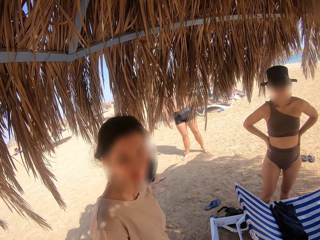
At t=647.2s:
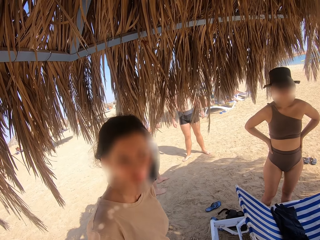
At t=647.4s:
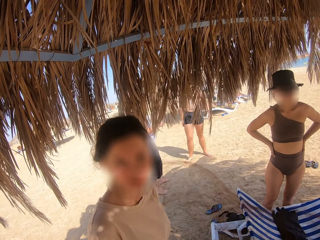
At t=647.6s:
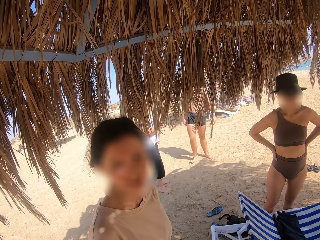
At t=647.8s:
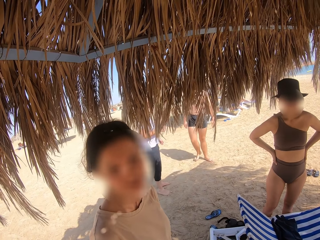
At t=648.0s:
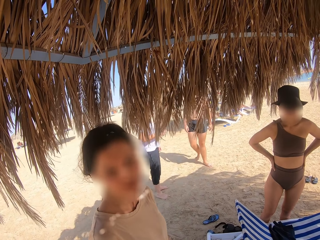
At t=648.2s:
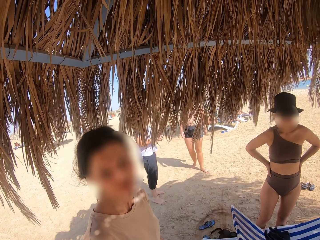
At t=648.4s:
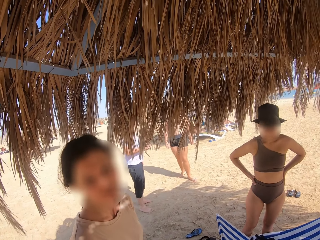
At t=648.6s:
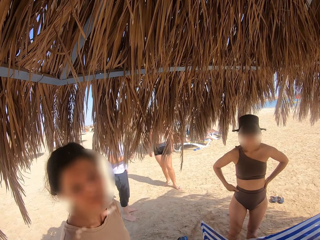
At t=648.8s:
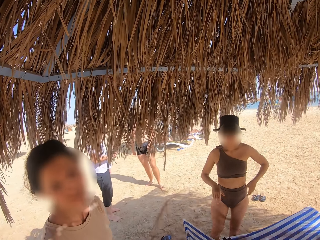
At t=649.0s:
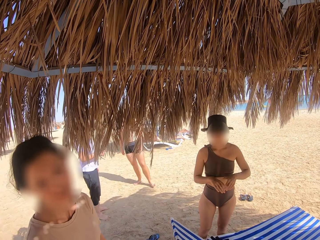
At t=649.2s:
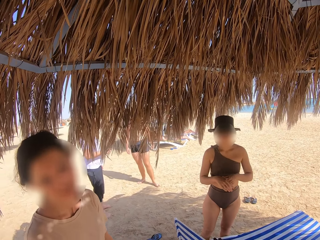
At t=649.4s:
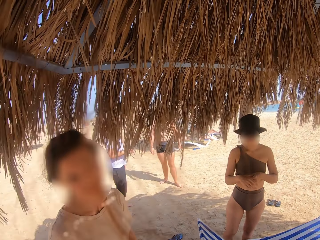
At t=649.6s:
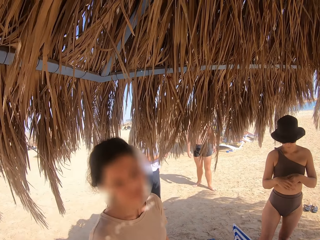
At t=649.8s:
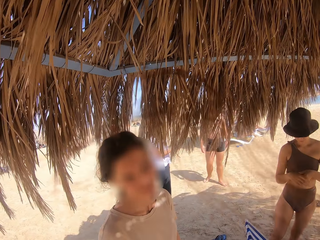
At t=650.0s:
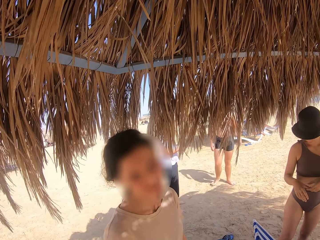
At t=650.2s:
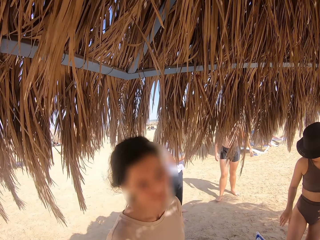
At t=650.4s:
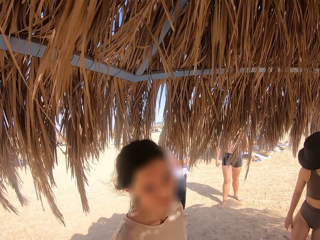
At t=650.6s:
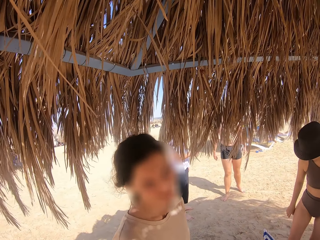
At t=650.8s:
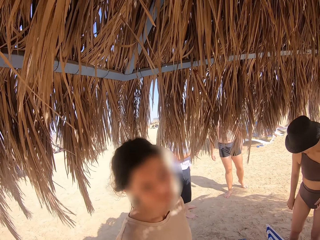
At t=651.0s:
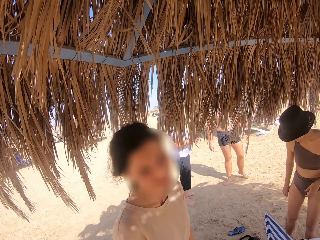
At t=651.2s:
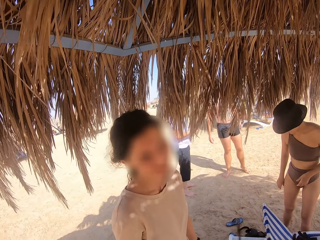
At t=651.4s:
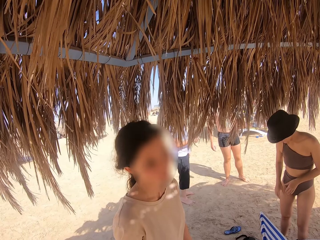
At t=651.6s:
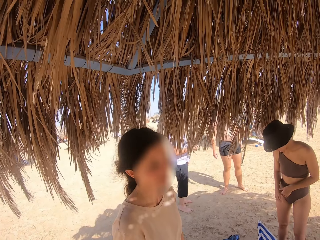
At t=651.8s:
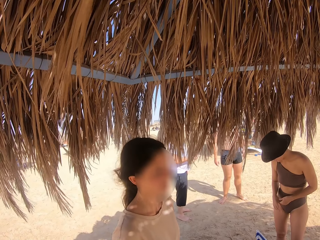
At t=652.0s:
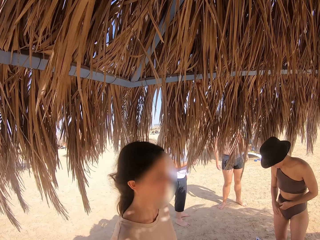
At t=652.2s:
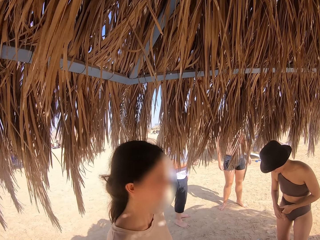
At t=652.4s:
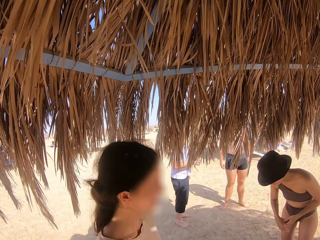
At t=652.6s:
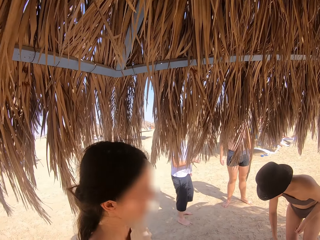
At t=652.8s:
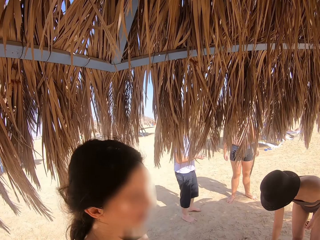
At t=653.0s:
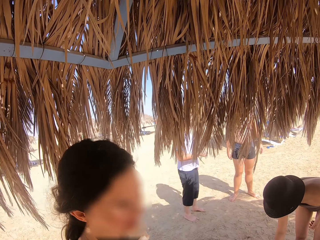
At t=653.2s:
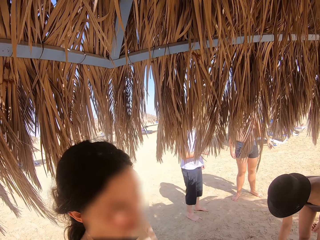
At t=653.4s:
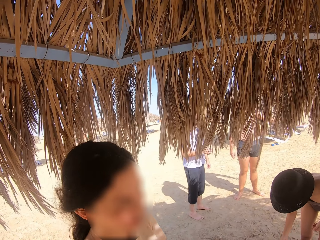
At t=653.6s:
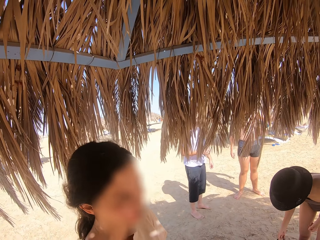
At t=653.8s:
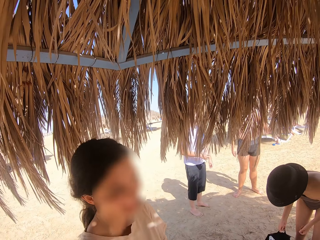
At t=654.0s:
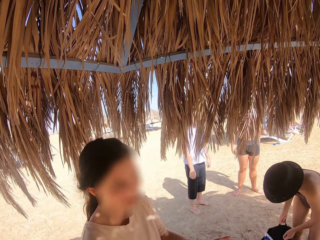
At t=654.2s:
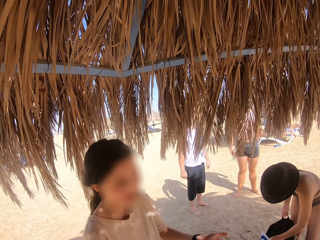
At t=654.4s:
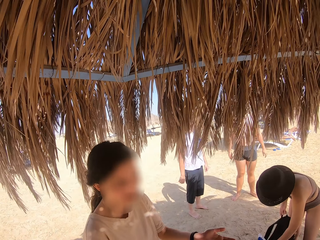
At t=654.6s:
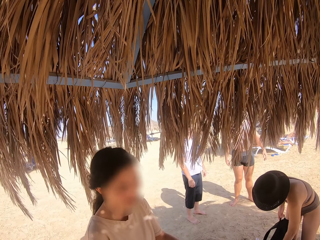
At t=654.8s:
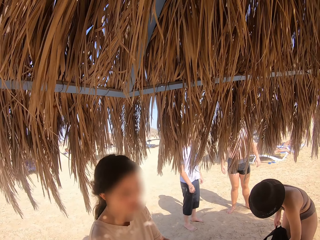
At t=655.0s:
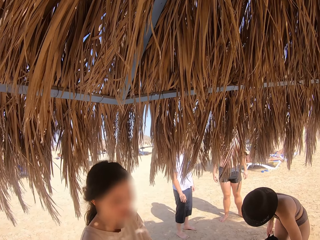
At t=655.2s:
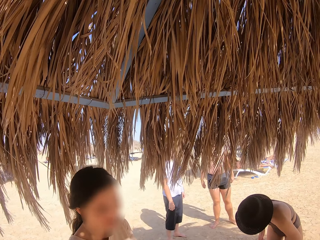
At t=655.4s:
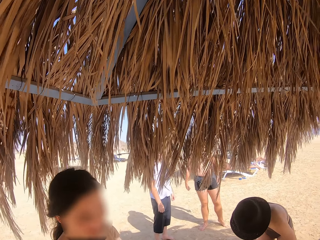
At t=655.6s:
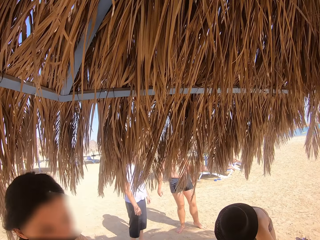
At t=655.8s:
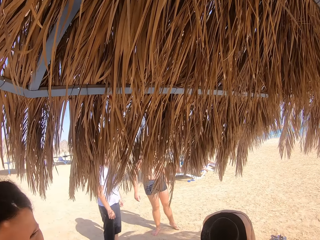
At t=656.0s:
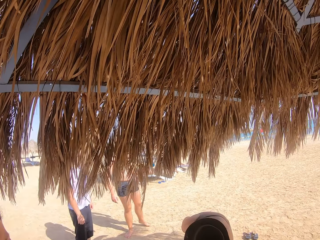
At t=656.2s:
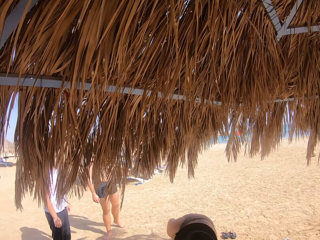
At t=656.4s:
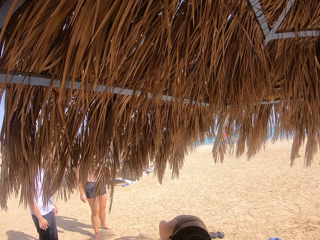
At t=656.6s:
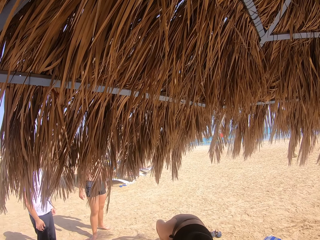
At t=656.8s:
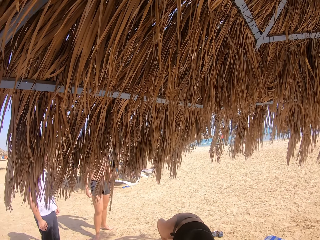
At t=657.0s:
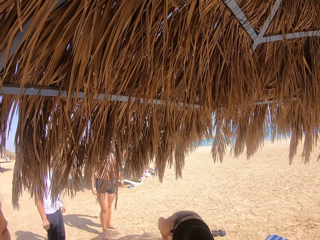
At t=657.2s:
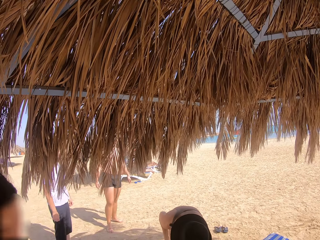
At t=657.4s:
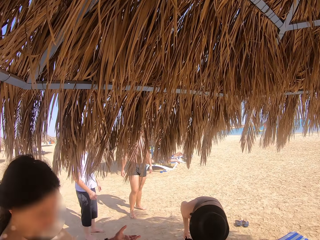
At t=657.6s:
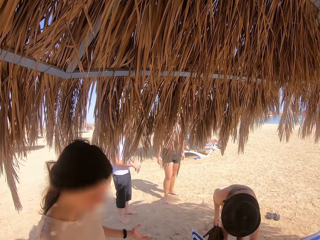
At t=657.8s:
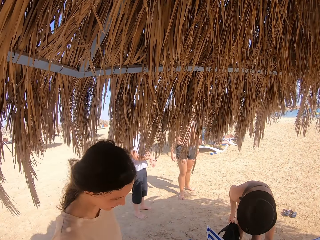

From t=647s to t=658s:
A woman bends towards the beach chair. The camera wearer stares at the woman. The woman picks up a bag on the ground. The camera wearer stands on the sand beach.

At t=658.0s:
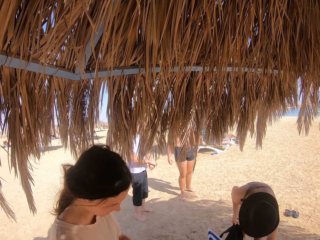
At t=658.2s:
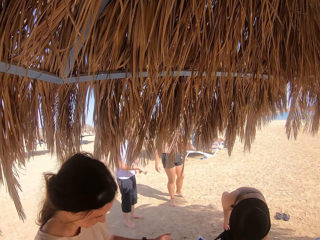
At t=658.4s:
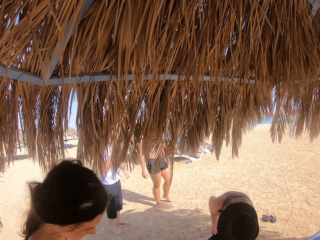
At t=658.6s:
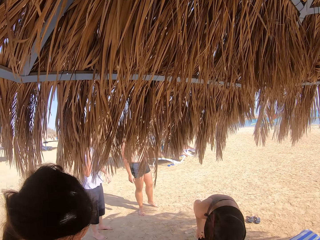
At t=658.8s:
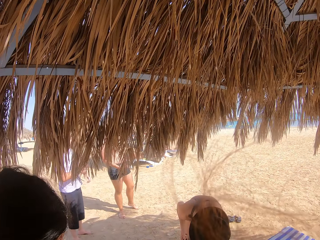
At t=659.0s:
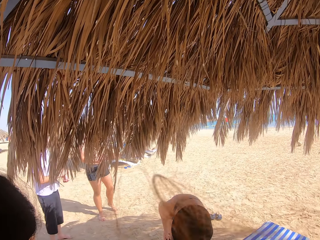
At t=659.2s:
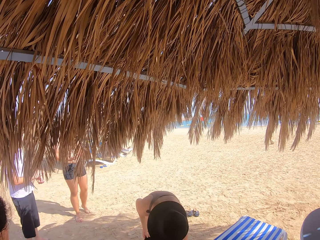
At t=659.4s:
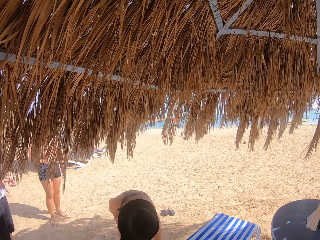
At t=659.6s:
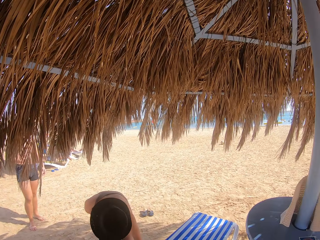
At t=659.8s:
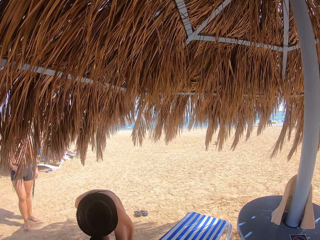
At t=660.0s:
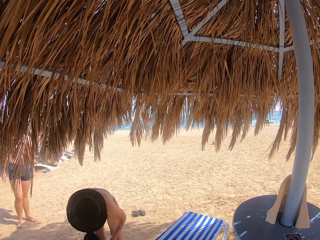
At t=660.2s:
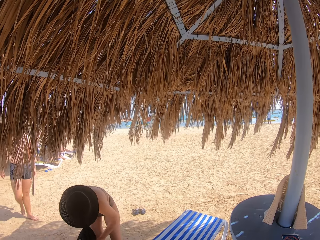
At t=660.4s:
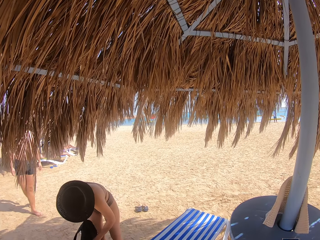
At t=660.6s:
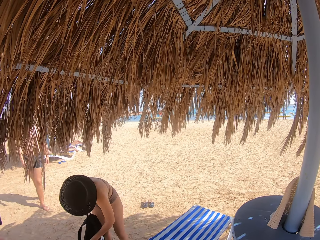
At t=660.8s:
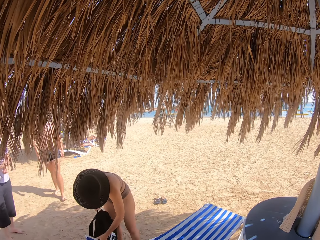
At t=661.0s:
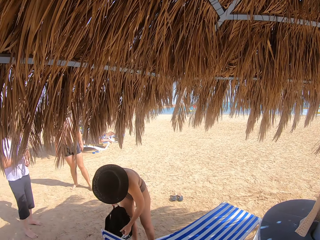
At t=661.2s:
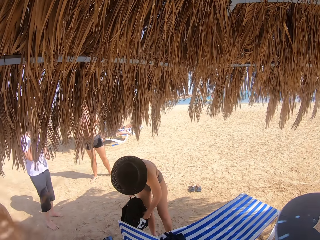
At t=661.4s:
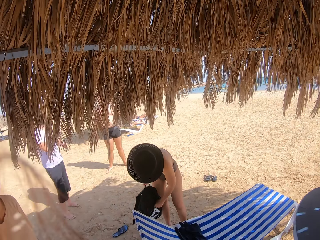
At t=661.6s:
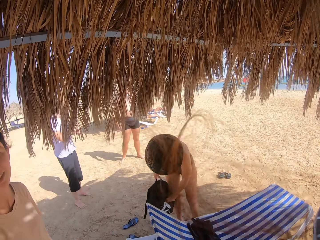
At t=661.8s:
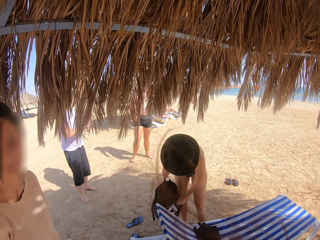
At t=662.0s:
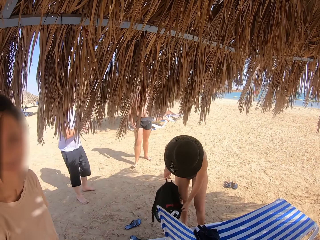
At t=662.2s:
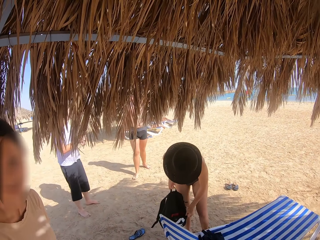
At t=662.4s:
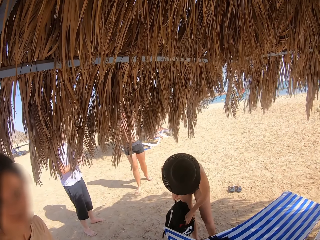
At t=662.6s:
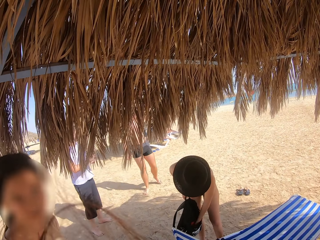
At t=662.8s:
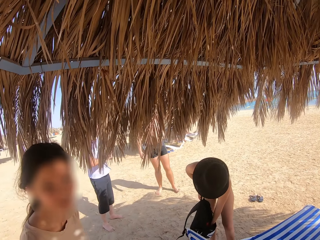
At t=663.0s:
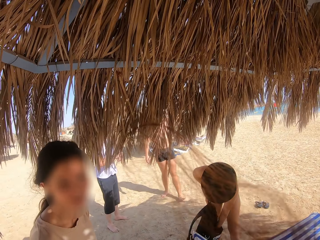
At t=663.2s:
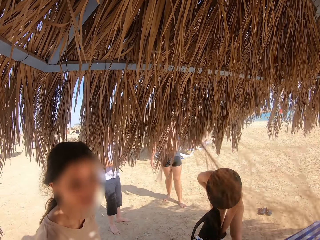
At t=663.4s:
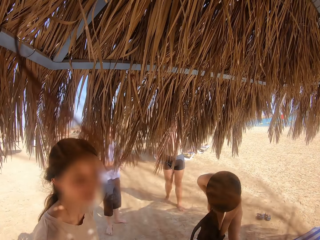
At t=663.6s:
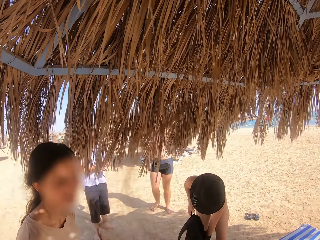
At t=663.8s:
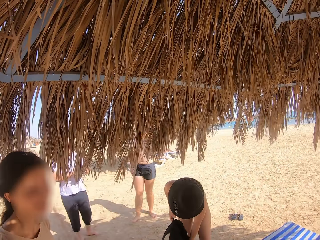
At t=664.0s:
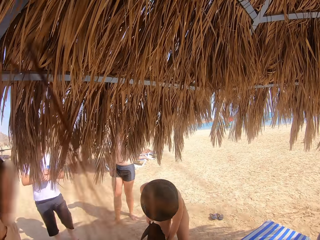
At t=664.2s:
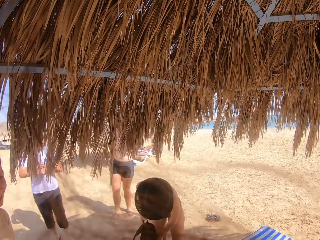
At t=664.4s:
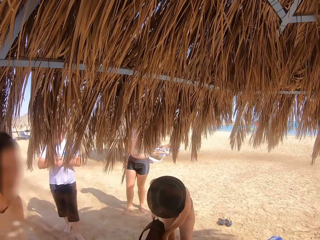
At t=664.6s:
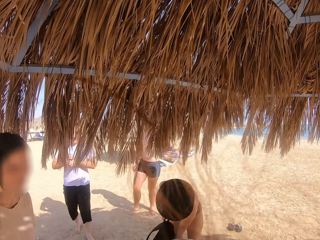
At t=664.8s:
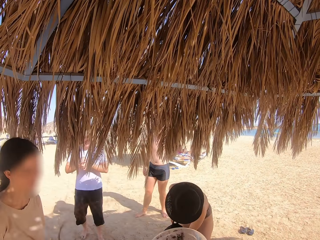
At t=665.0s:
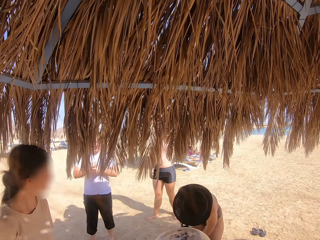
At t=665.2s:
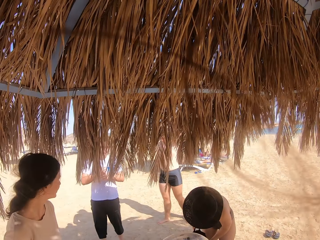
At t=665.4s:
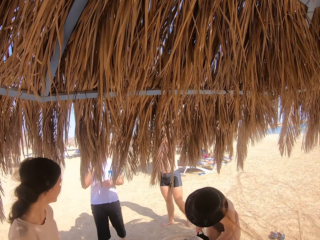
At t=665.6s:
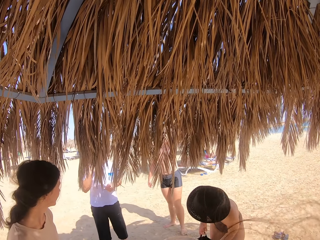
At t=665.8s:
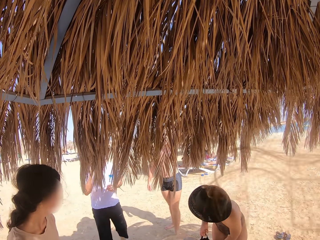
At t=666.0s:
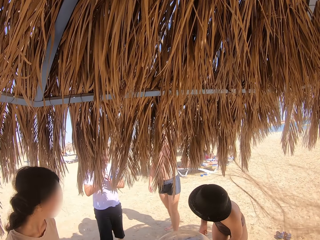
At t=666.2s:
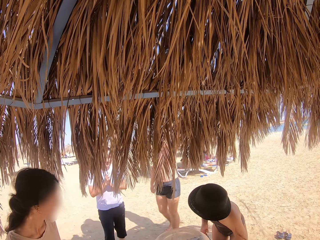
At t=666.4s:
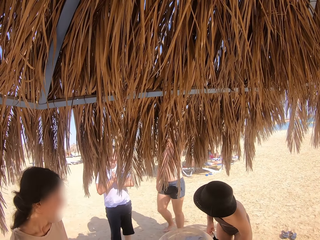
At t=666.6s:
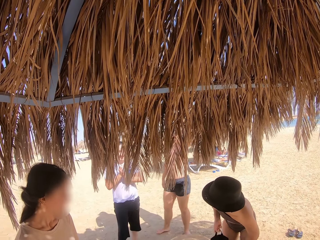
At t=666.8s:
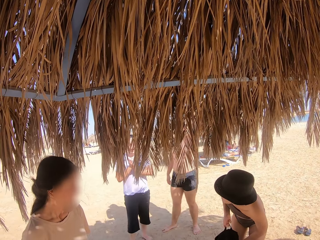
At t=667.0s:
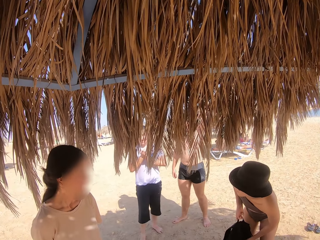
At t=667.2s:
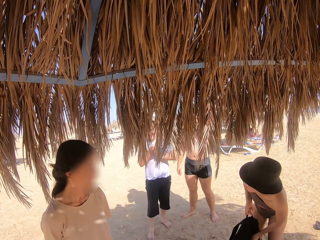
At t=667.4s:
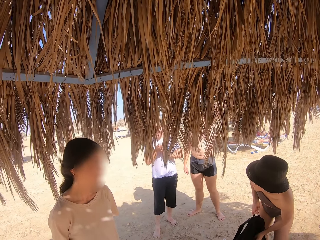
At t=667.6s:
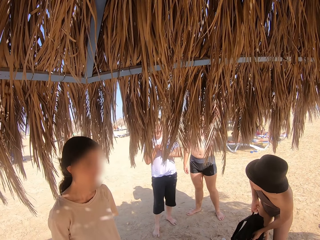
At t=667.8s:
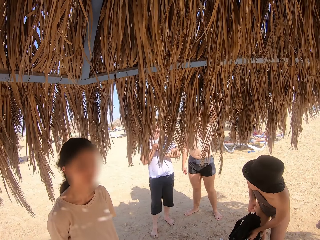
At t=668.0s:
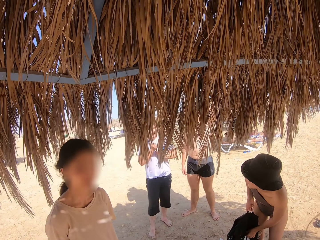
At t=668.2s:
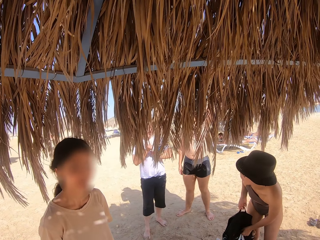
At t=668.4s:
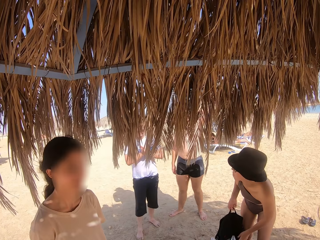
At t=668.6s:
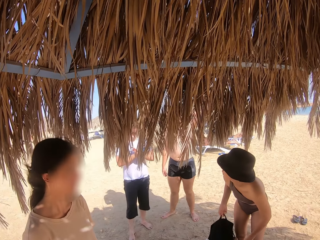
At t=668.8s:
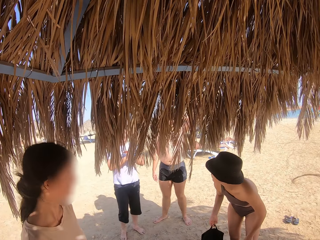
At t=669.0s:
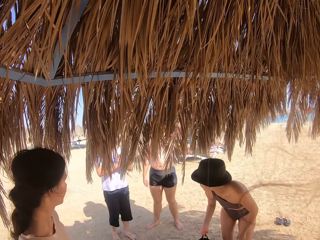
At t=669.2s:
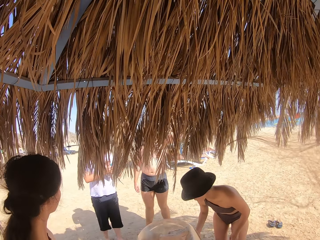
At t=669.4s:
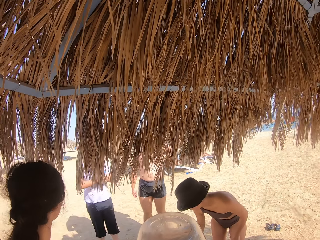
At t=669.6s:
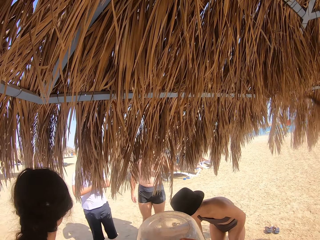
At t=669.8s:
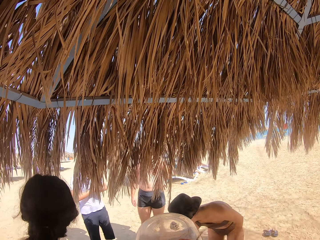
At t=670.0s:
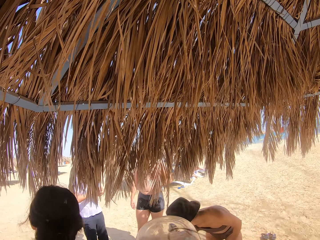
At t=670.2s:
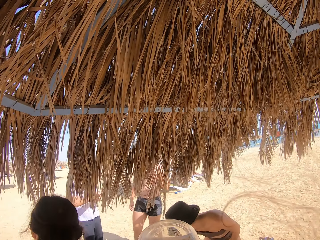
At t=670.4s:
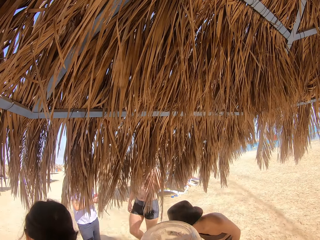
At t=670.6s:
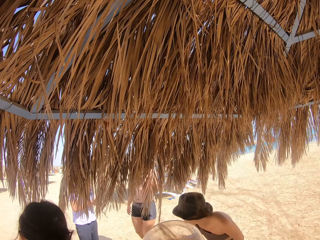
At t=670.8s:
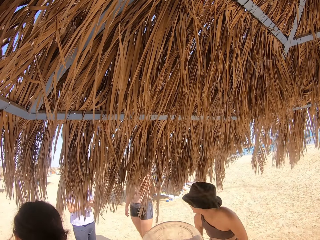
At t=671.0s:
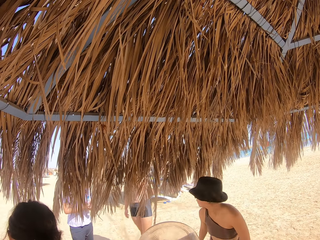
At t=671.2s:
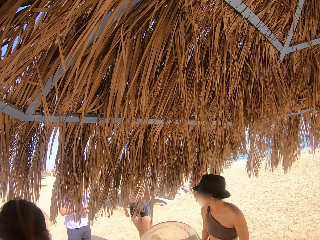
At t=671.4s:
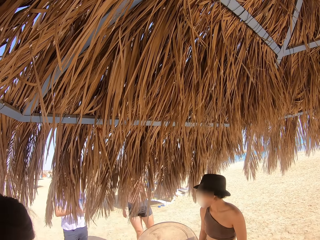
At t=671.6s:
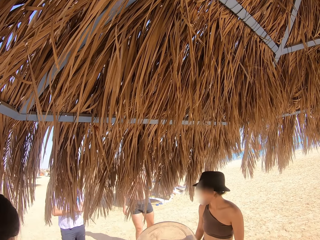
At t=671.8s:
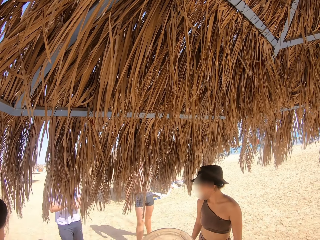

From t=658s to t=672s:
A woman holds the bag with her left hand. The woman searches the bag. The camera wearer drinks water from the water bottle.
